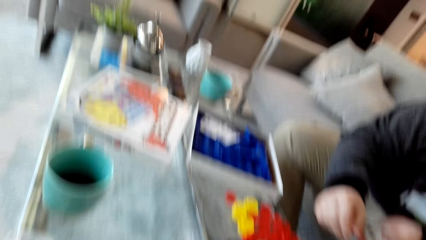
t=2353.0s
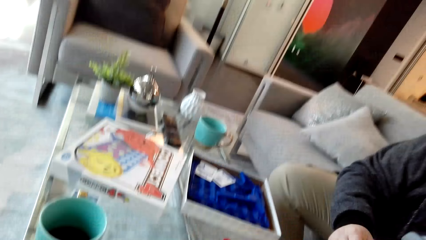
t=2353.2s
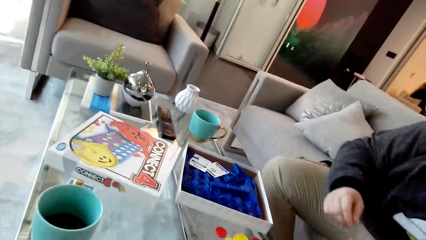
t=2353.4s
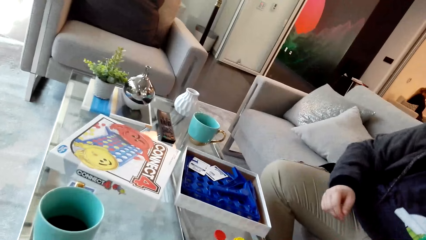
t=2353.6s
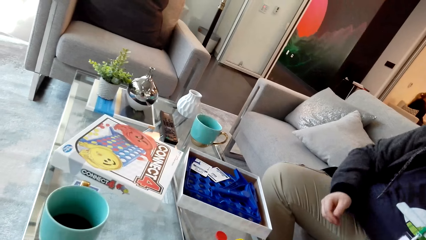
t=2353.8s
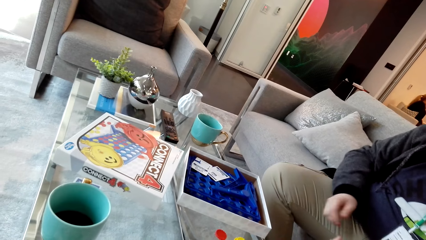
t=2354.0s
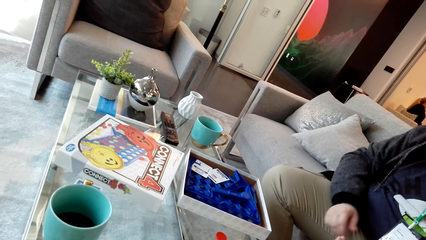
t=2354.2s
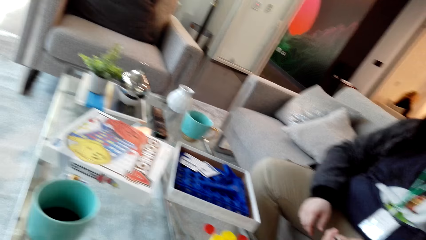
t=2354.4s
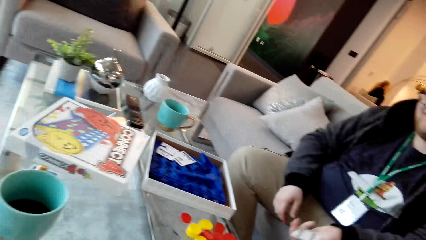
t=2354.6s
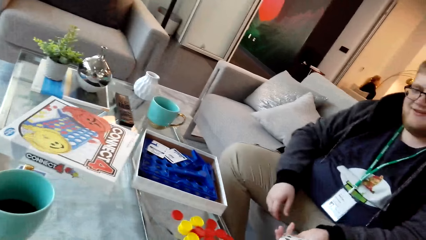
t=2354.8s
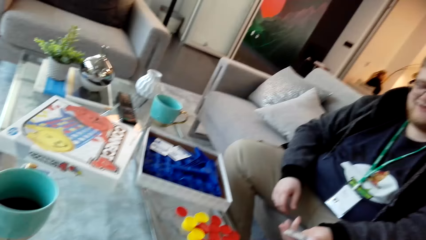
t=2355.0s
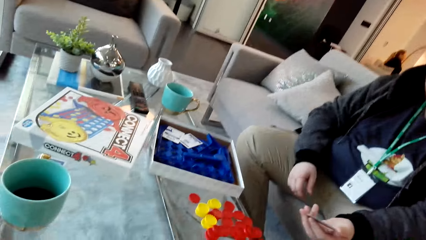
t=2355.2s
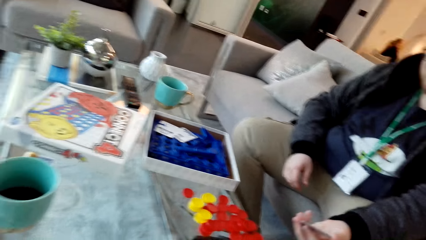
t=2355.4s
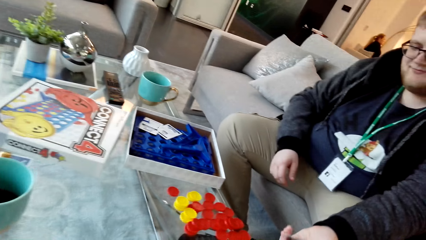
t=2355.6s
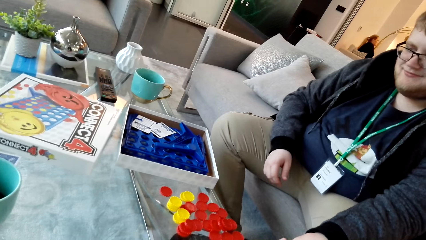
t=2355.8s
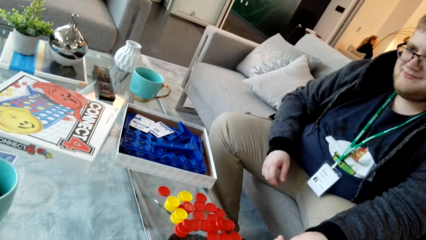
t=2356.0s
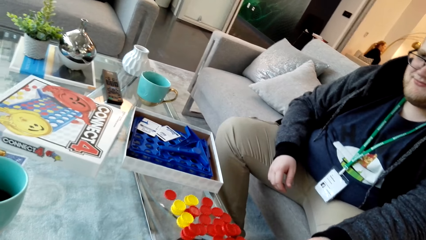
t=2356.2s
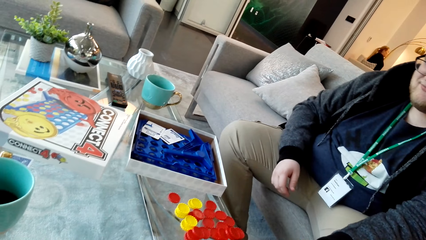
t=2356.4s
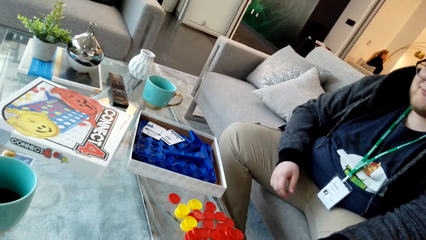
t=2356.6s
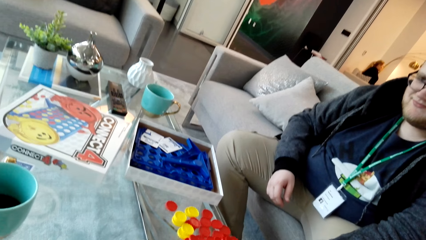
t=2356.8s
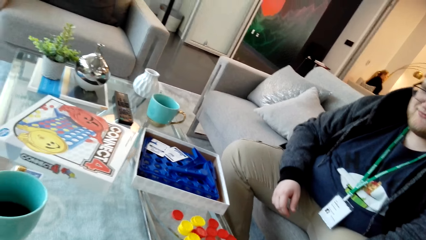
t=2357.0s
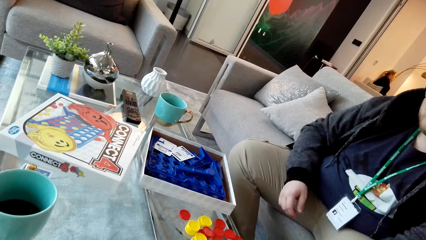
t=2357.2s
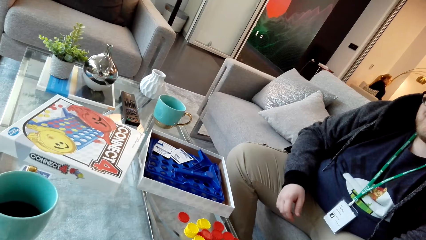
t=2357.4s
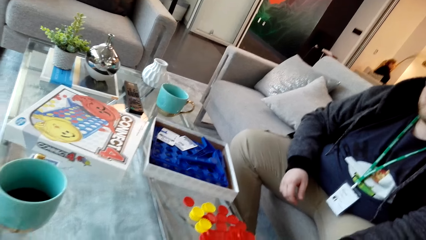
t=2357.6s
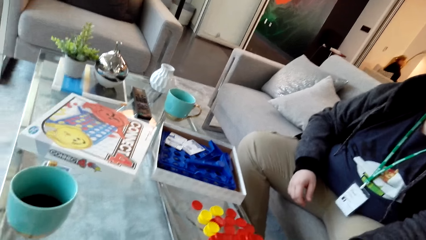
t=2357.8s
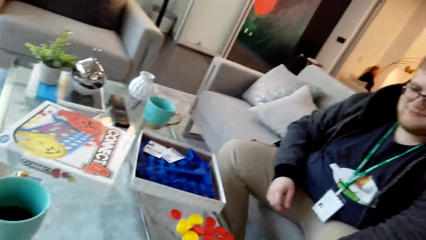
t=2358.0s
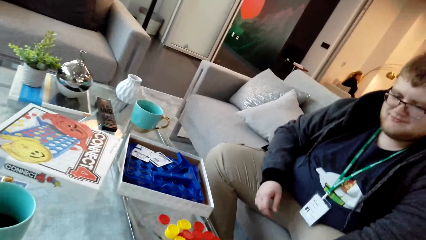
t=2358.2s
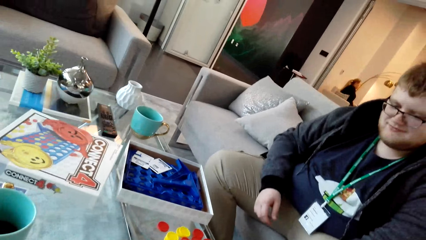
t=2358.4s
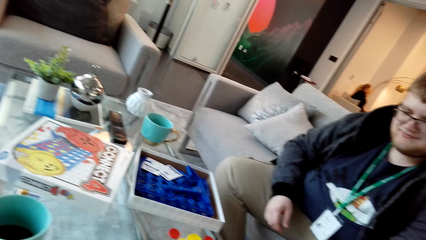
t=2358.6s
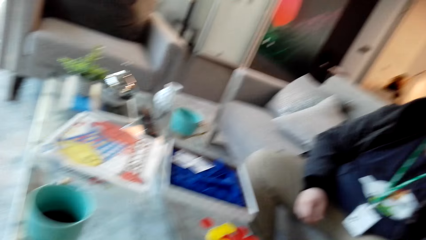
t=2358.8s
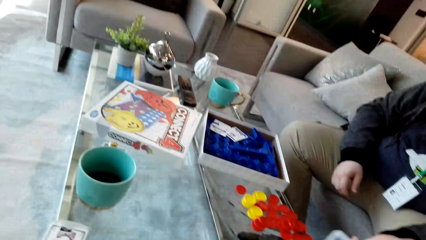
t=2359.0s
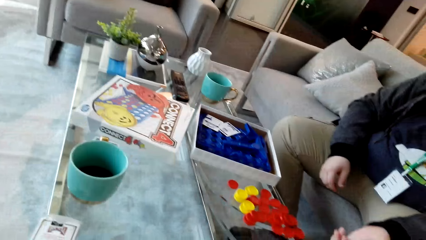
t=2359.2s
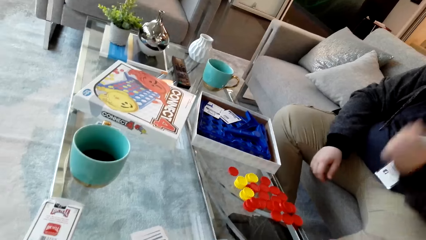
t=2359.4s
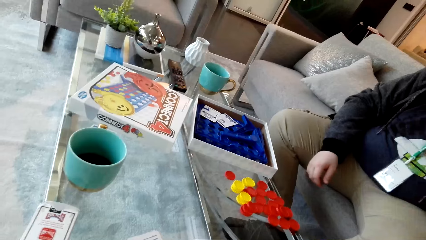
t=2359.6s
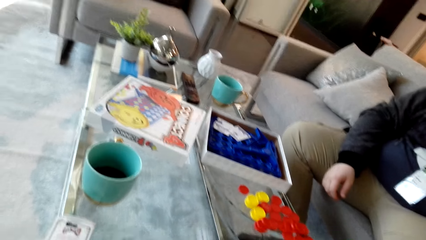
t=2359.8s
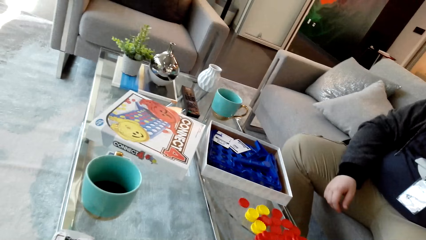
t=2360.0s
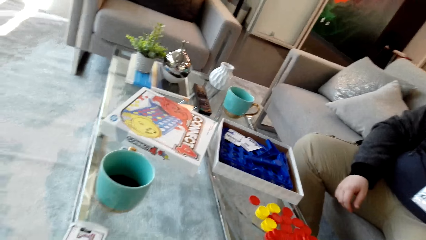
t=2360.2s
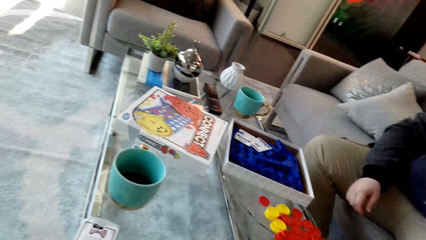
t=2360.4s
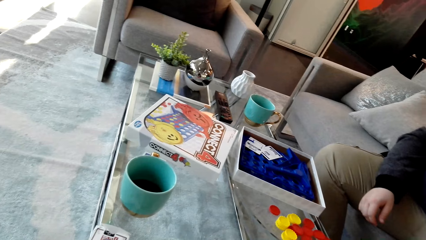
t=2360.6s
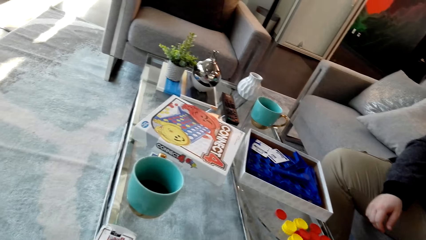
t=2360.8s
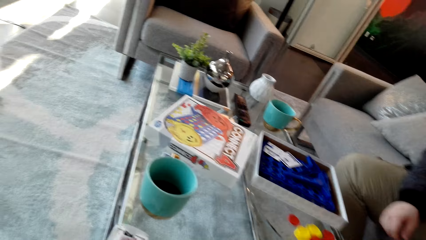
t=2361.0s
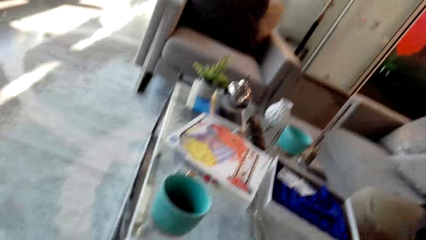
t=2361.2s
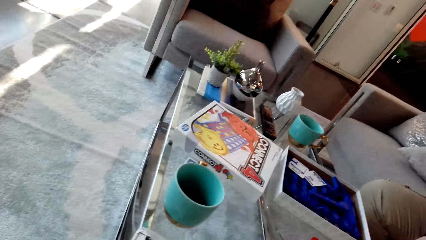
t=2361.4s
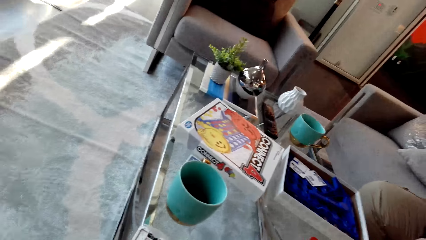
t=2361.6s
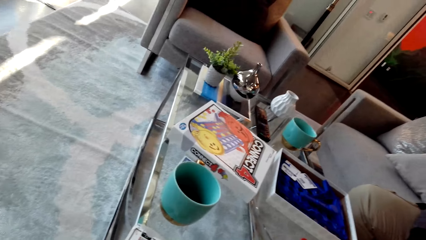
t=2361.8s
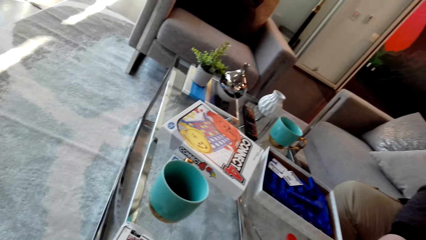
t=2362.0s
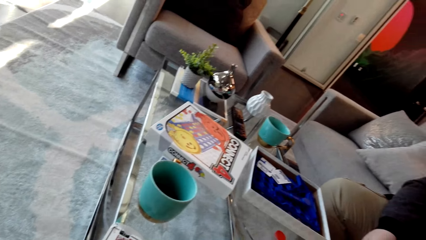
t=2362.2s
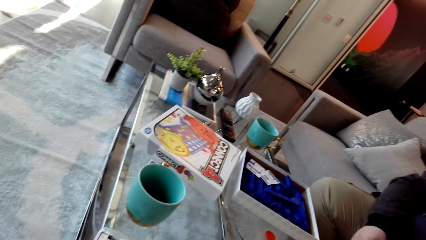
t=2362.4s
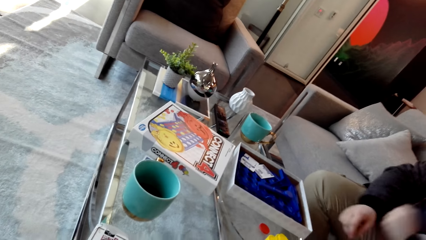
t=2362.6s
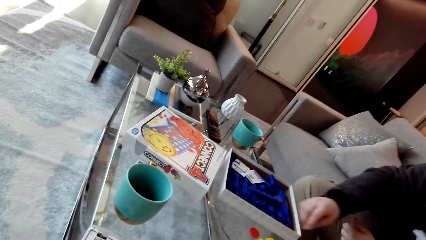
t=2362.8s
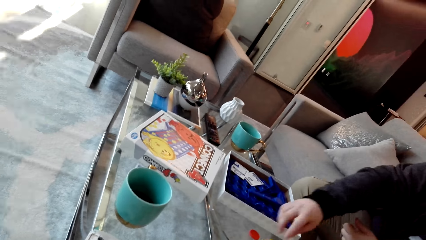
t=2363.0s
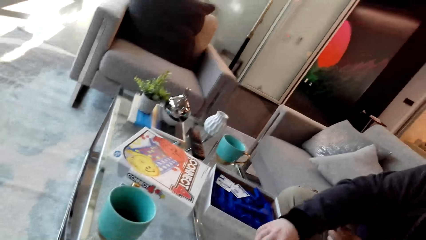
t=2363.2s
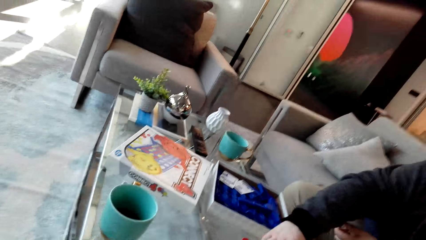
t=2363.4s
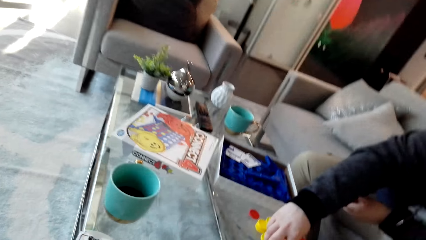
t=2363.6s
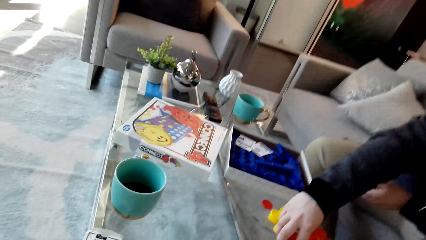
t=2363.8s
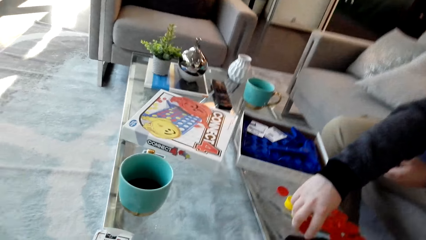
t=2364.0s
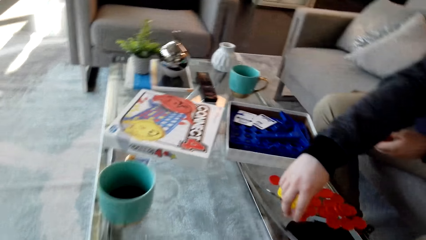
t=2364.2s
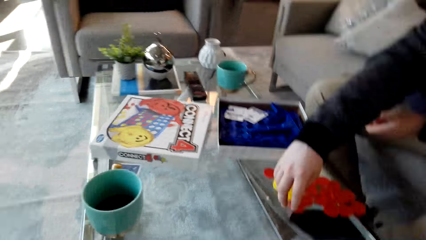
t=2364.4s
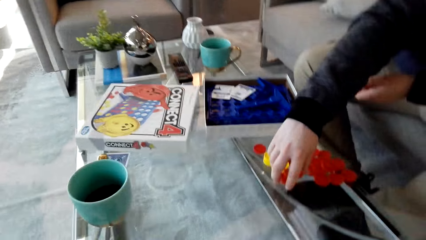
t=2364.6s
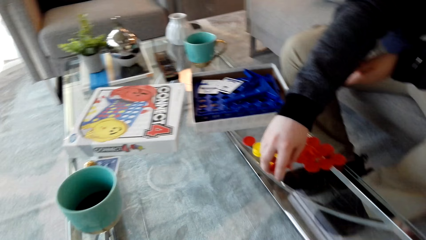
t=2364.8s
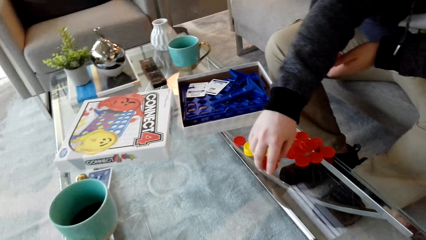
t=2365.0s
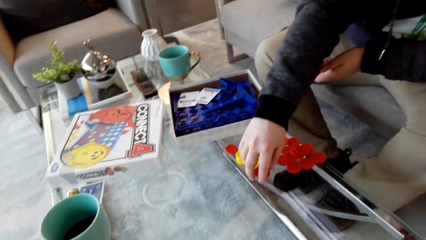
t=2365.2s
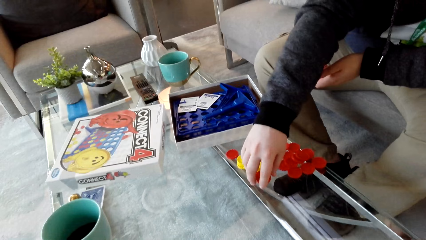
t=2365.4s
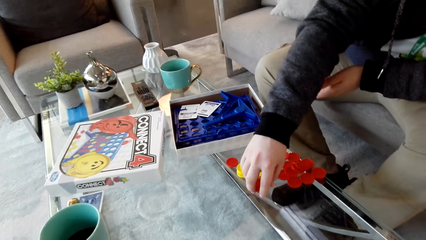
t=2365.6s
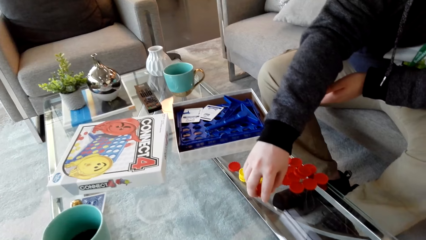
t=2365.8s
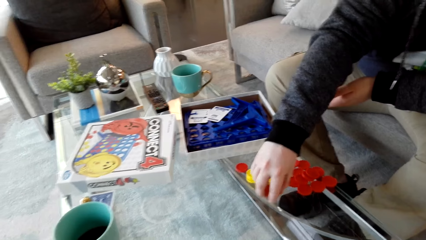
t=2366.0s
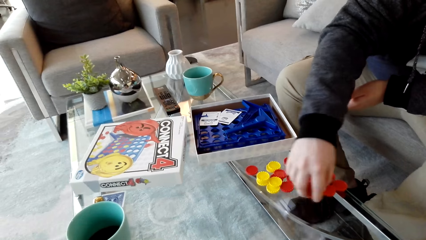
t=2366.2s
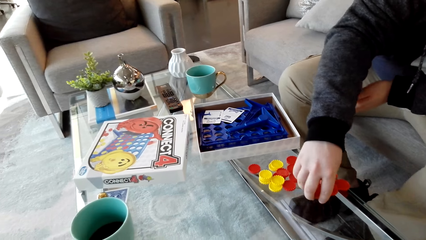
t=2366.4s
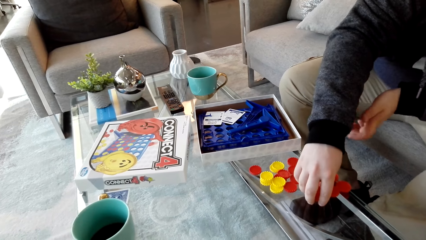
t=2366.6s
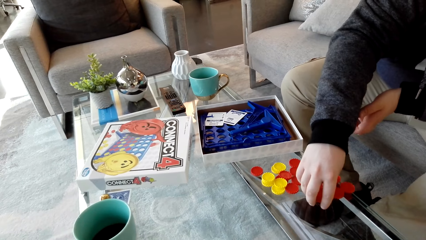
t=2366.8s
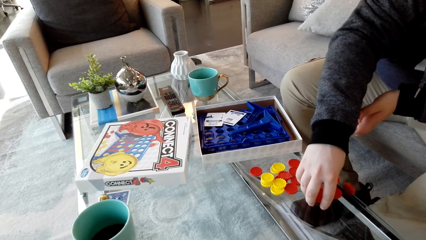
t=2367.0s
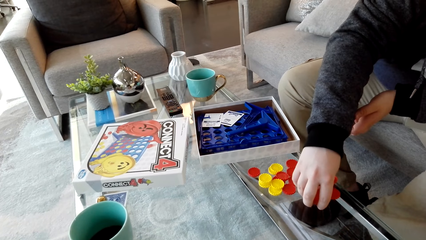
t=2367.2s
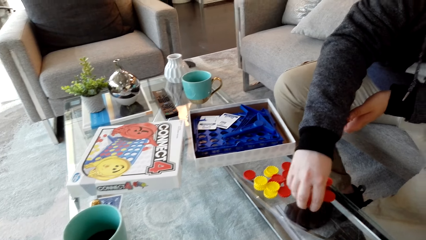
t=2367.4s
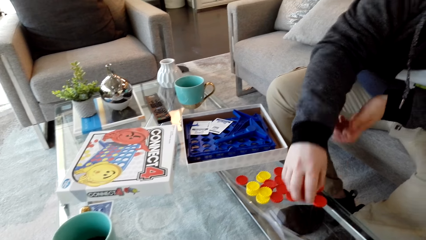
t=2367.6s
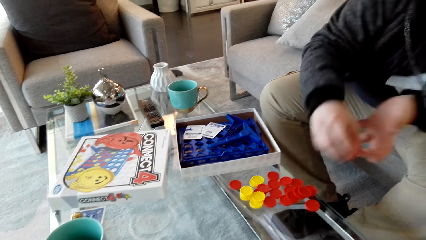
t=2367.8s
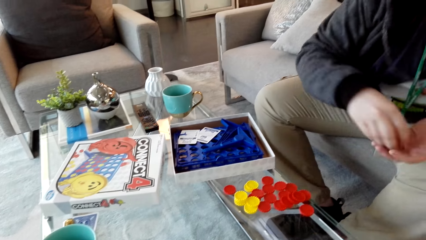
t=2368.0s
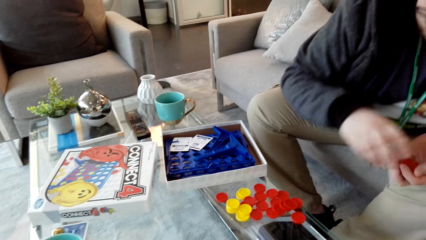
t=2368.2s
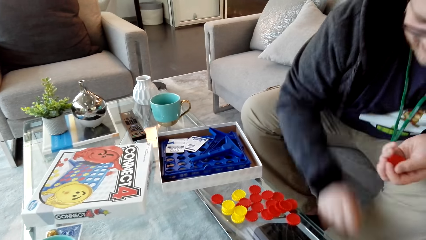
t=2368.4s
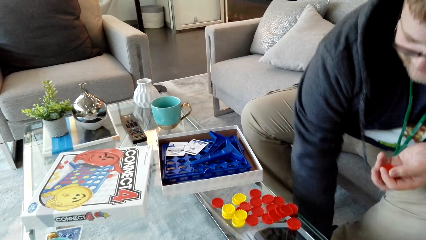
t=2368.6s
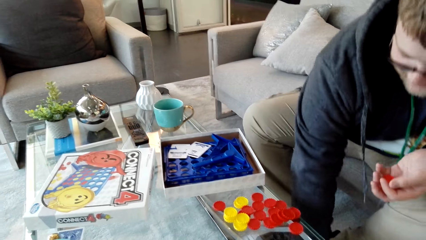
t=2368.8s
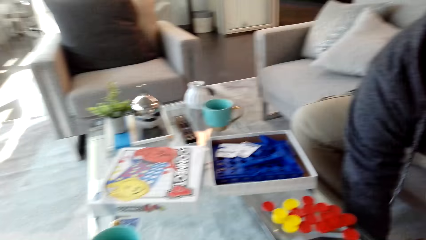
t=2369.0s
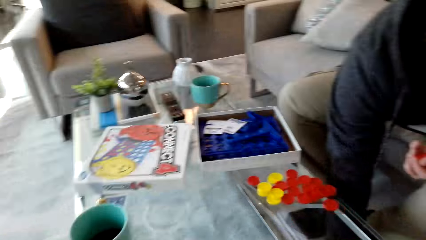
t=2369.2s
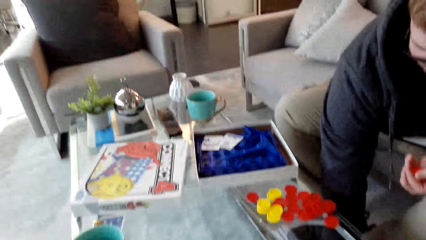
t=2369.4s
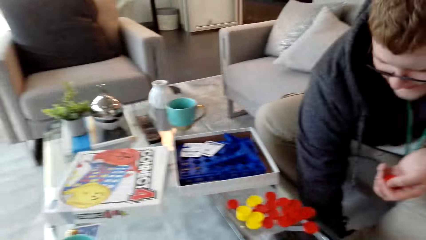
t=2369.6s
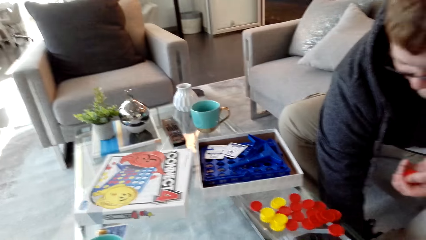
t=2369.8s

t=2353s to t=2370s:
The camera wearer talks. The man lifts the hand. The camera wearer looks around. The man picks up the dice, picks up a bottle top and picks up a bottle top from the floor.
